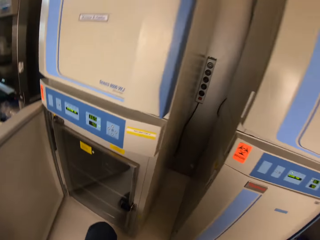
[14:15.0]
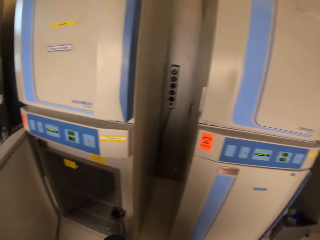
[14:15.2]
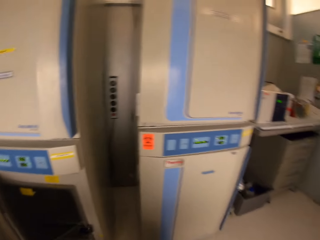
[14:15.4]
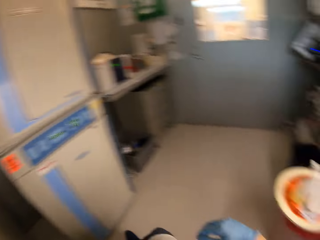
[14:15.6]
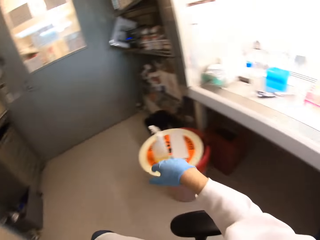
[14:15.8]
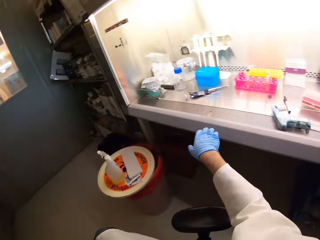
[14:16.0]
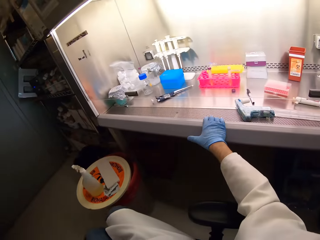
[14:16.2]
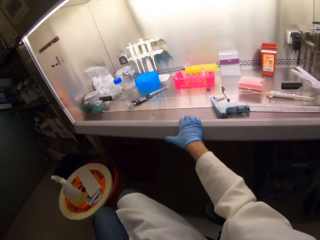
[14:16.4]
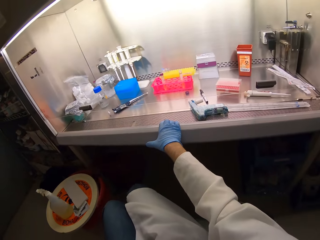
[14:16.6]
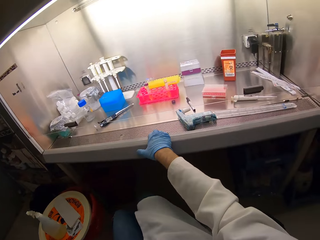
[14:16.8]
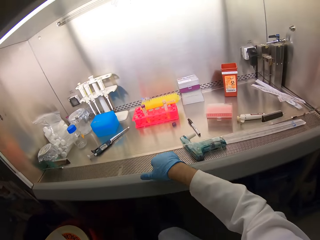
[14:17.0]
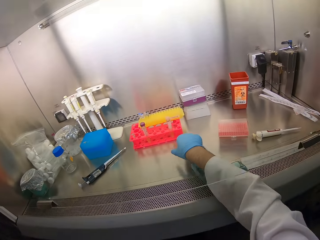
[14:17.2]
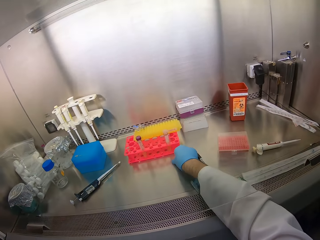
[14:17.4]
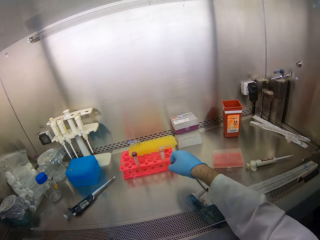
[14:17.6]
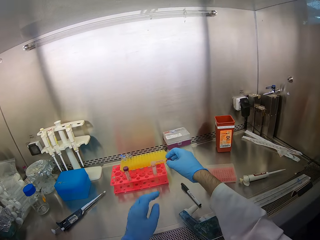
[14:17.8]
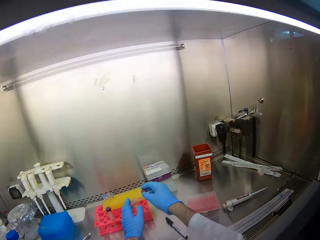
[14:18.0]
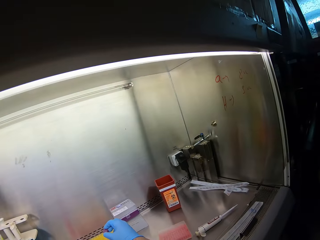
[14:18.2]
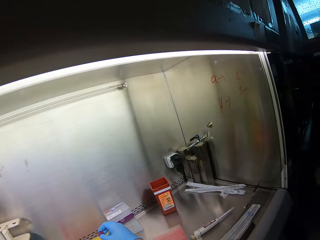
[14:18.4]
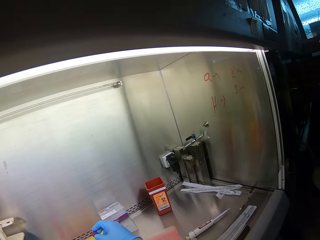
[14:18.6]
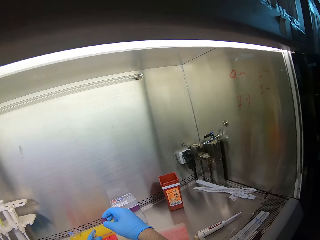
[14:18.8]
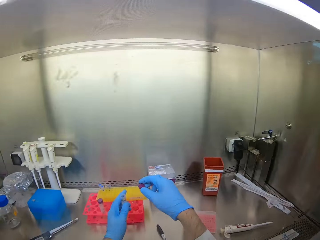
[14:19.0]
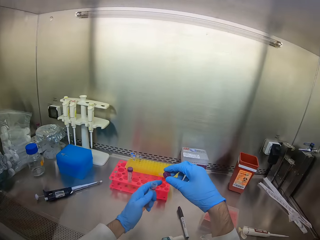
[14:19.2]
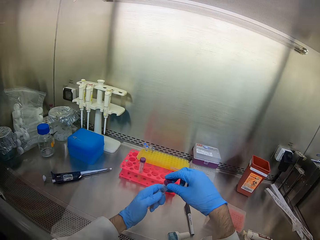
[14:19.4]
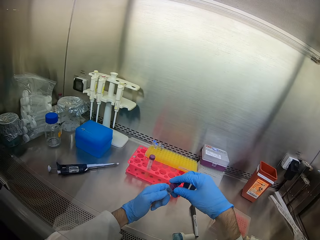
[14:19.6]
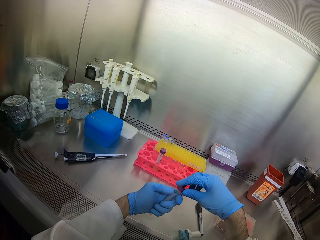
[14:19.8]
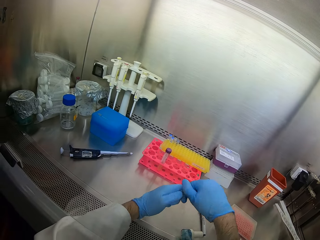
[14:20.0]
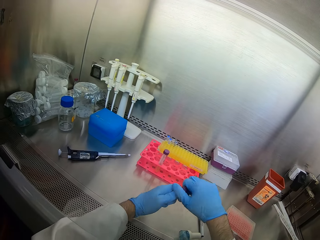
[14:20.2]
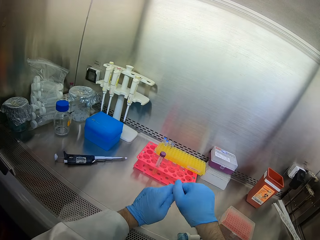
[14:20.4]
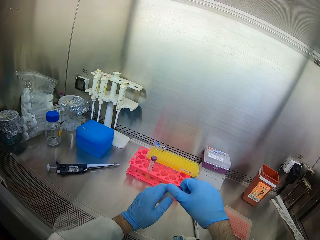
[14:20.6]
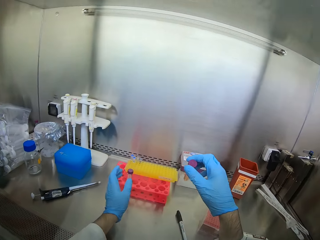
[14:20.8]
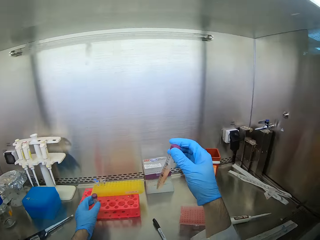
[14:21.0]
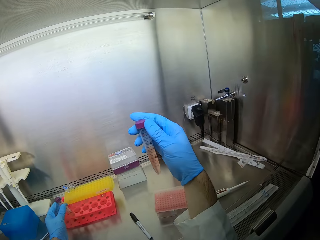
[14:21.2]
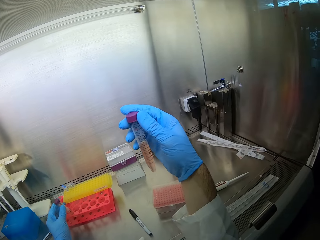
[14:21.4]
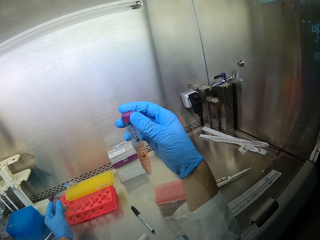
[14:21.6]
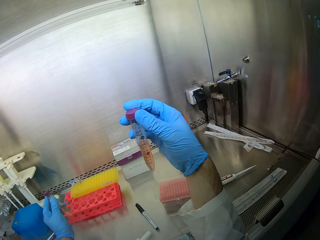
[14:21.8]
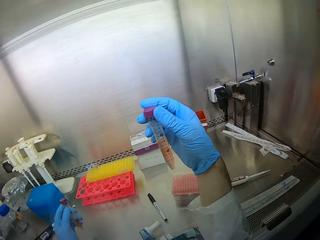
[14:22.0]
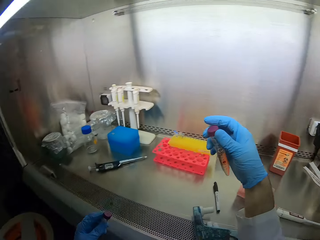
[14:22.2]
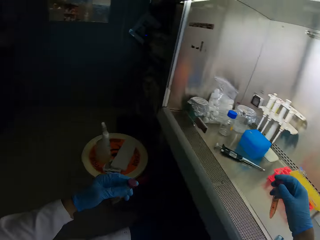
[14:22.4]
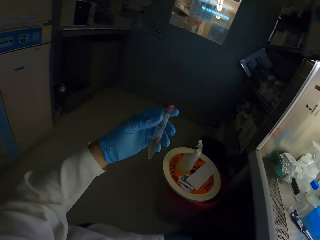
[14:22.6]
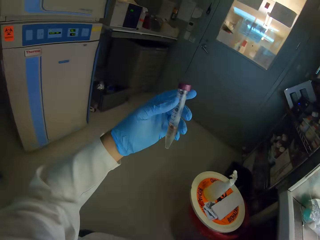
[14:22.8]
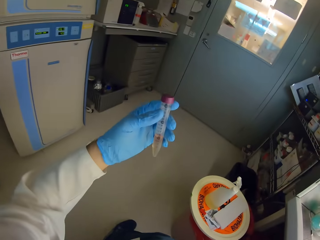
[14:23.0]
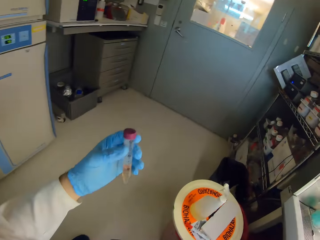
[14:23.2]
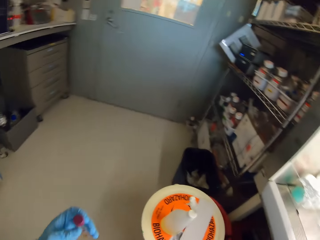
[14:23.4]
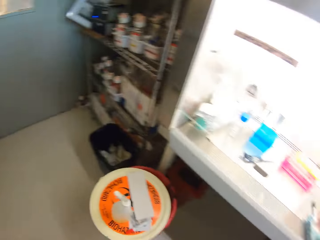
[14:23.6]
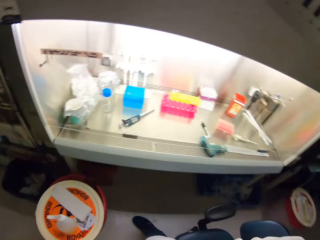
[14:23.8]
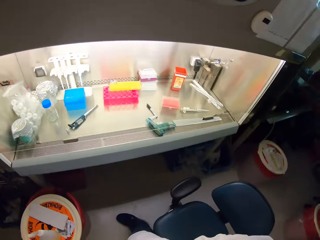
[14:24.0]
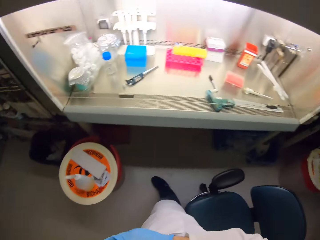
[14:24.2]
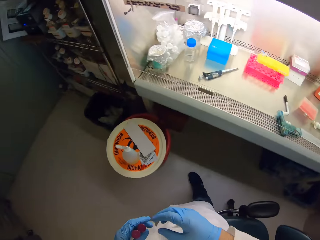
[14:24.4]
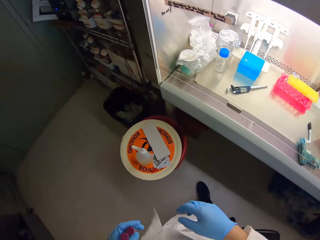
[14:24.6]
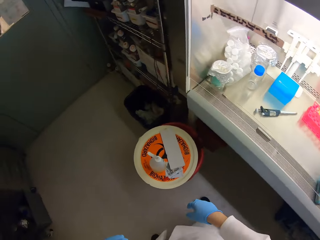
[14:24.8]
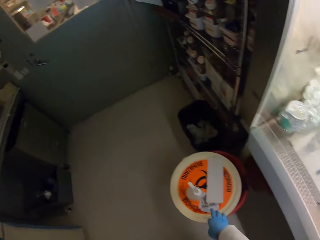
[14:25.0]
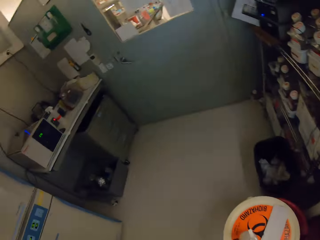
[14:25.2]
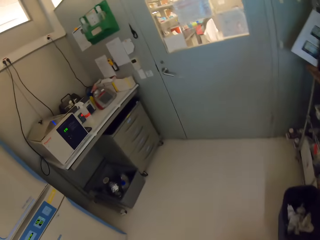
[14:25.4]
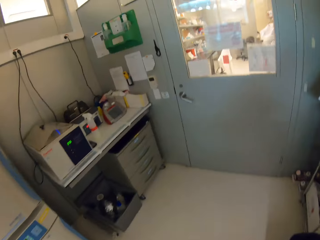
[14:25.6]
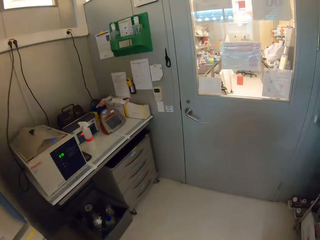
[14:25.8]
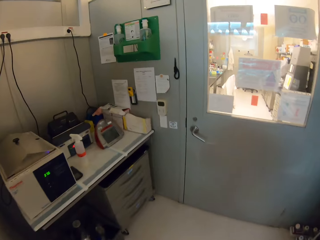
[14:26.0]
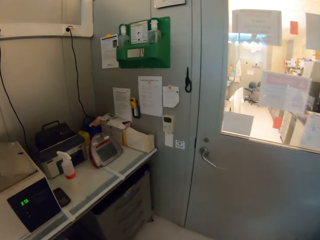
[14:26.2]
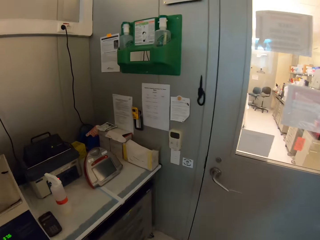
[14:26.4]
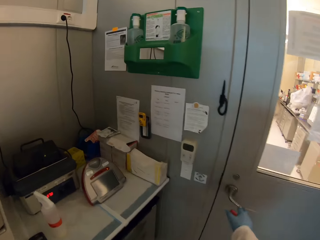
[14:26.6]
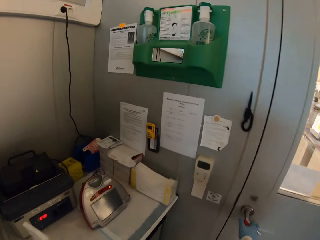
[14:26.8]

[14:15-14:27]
The camera wearer closes the tube. They look at the tubes, look around, and are walking in the lab.

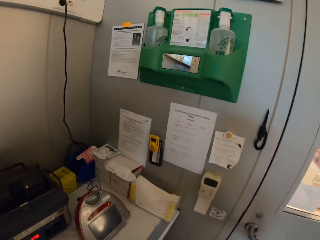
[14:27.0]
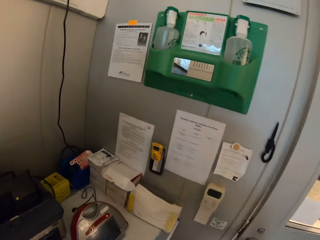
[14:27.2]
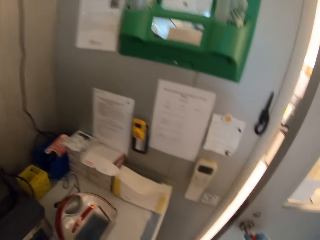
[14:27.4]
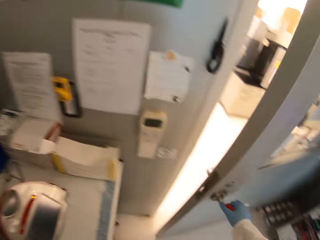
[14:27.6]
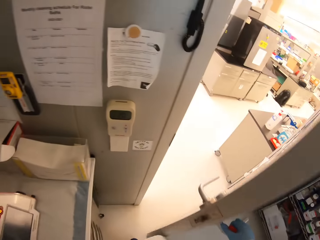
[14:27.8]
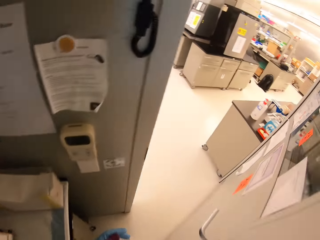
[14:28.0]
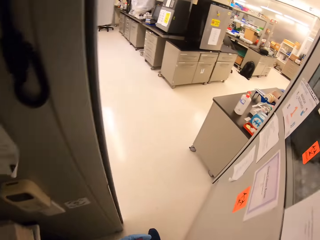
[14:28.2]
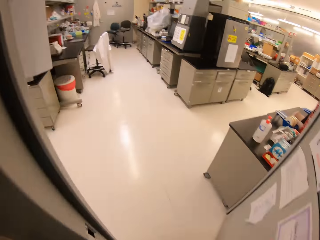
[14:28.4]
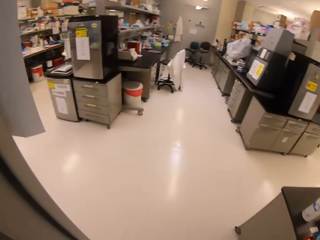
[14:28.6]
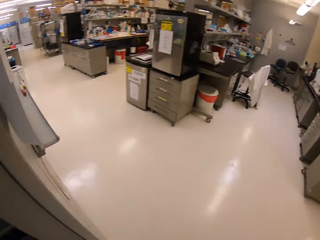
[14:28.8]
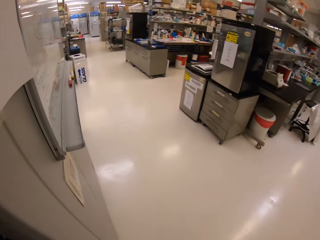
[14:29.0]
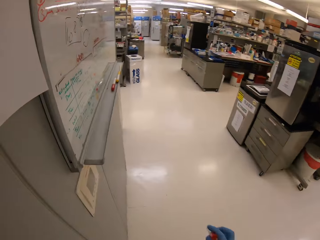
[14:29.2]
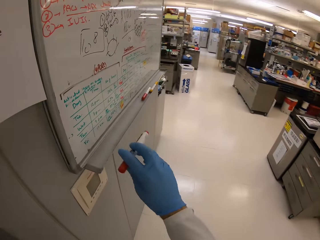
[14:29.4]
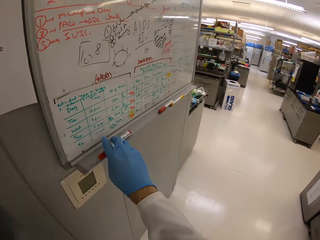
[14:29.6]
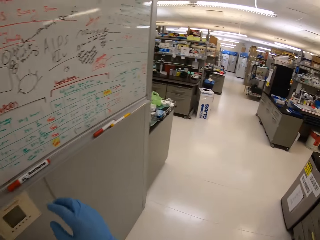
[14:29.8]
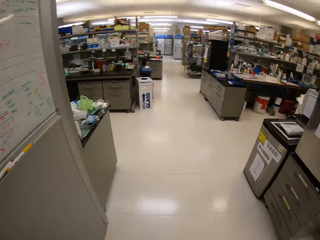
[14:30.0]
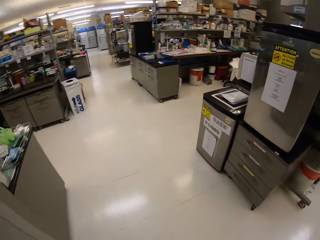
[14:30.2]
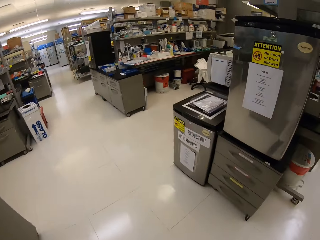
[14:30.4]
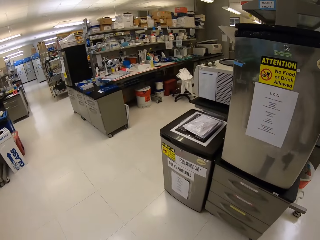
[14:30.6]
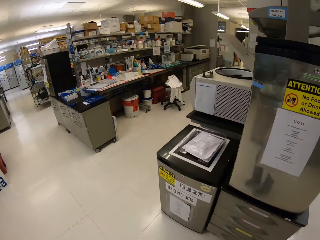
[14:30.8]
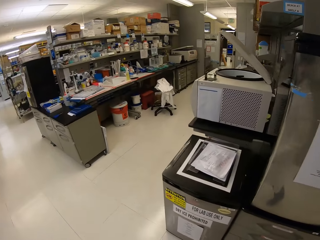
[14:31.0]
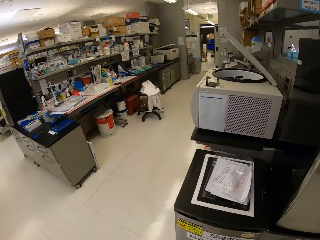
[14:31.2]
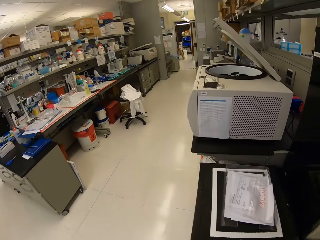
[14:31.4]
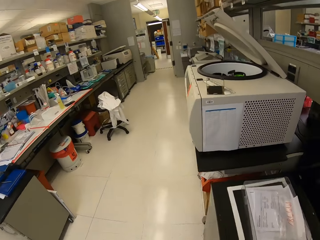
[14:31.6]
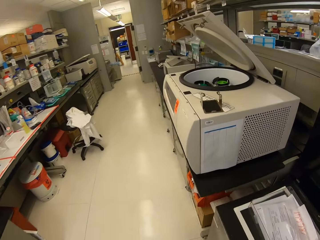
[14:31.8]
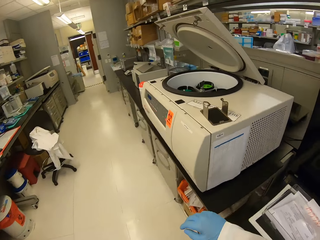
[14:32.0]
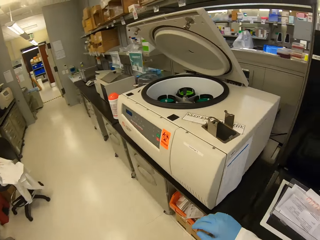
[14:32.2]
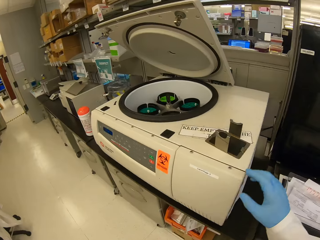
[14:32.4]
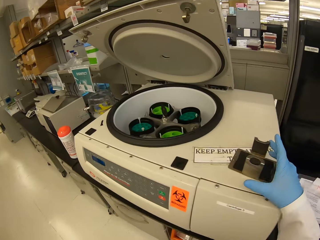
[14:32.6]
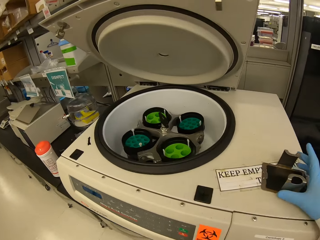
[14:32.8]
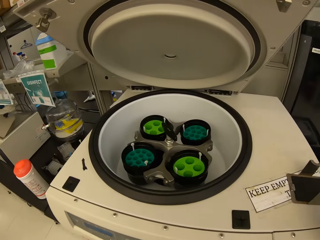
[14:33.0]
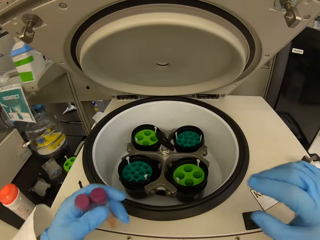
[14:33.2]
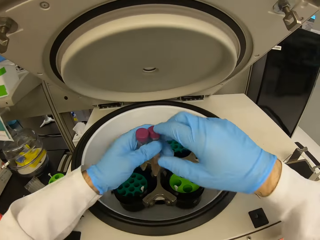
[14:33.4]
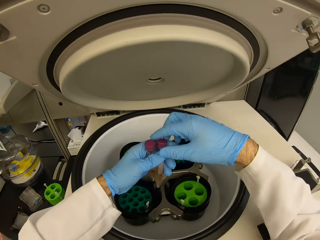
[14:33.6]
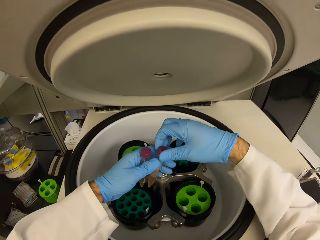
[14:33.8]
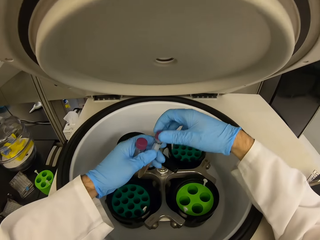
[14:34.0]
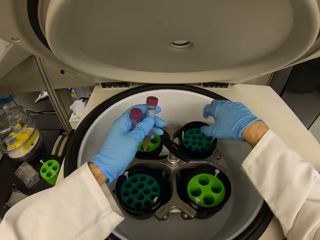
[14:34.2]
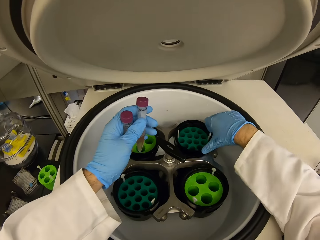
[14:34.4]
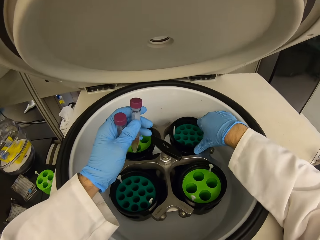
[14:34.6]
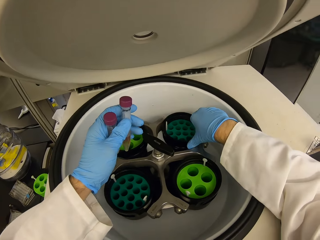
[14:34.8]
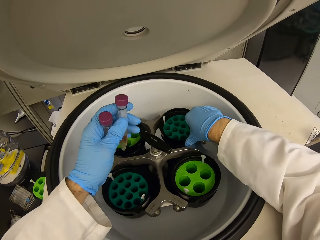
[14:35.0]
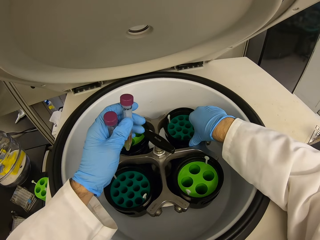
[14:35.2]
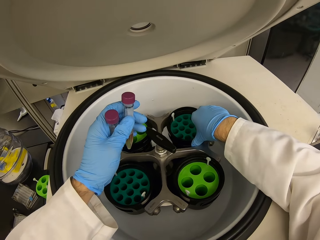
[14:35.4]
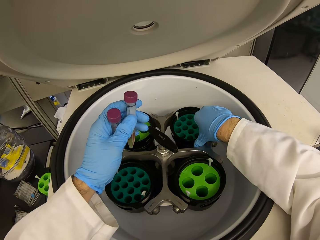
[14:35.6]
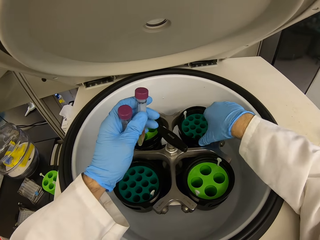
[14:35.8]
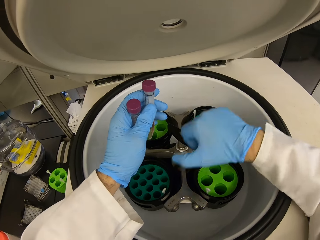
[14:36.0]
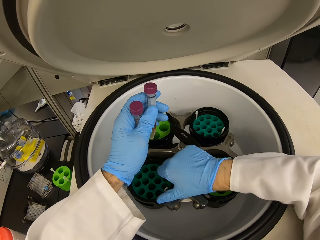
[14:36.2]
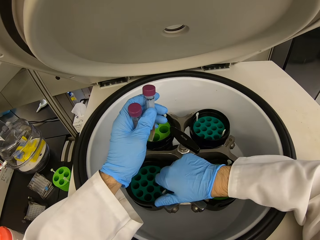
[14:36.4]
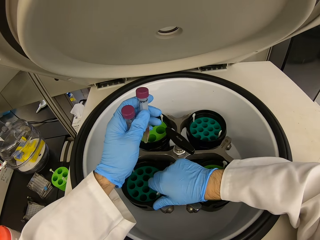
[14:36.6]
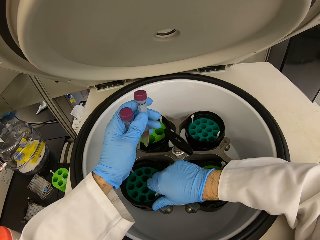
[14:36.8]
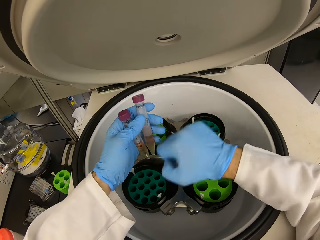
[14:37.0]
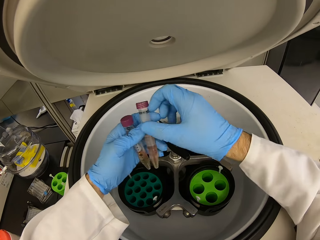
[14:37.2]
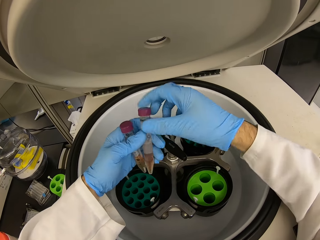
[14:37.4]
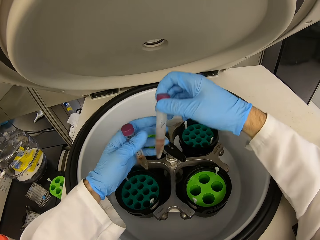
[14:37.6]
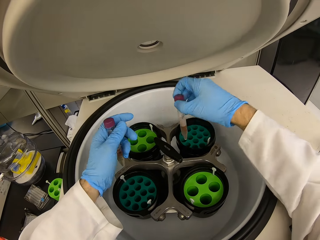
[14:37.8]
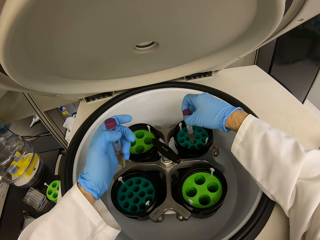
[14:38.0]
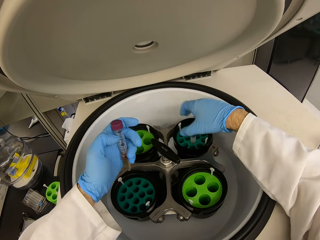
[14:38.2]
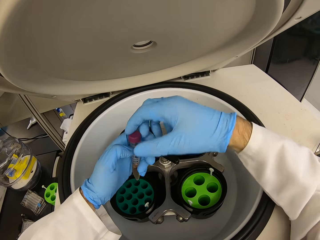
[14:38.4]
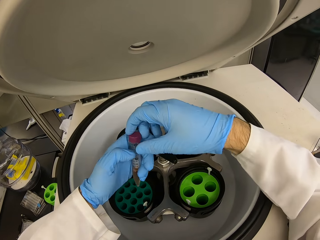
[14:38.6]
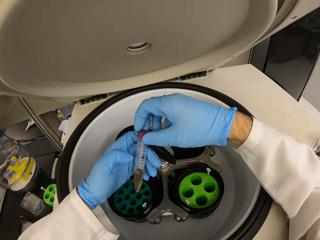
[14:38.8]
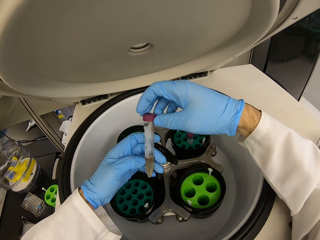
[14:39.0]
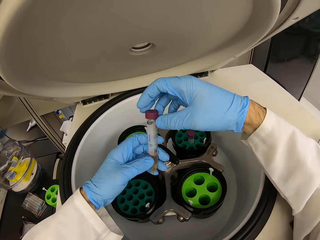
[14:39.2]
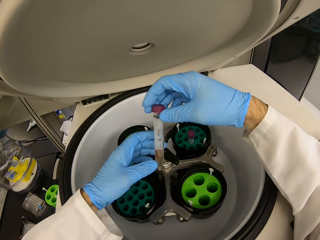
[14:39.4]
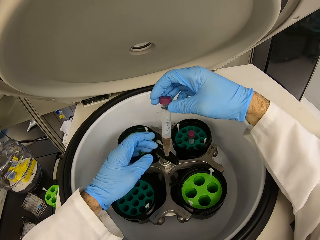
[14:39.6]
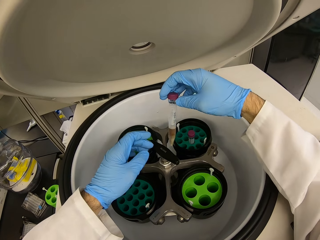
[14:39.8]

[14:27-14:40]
The camera wearer opens the door. They walk around. They return a marker on the board. They put test tubes in the testing machine.
